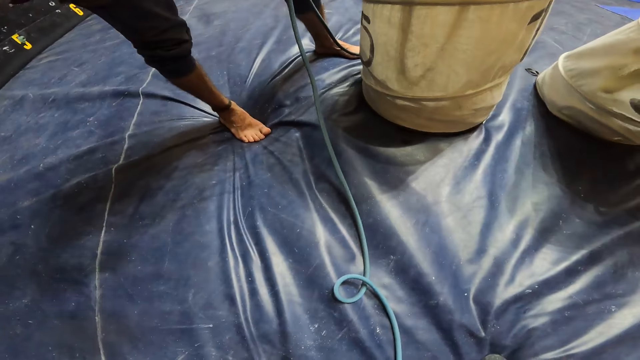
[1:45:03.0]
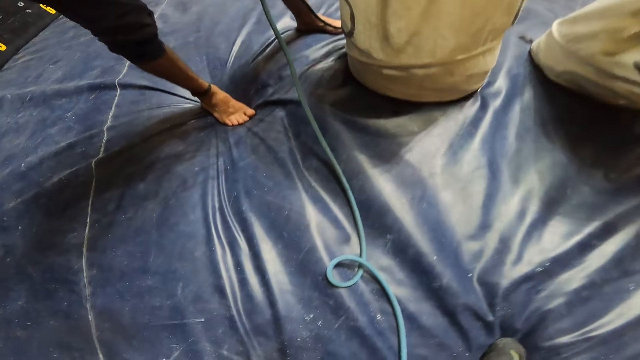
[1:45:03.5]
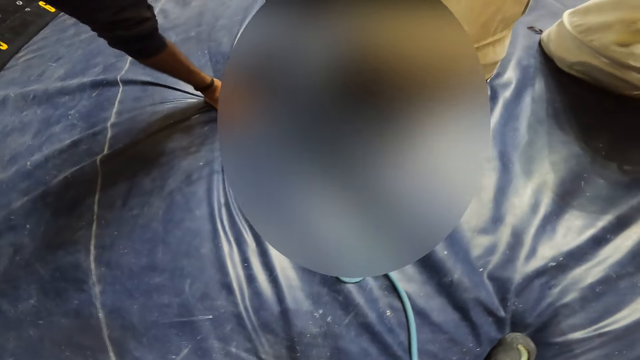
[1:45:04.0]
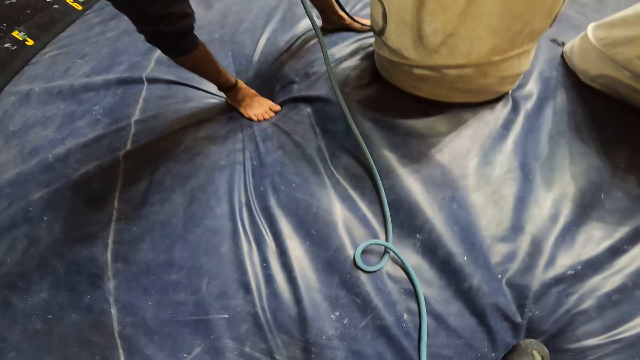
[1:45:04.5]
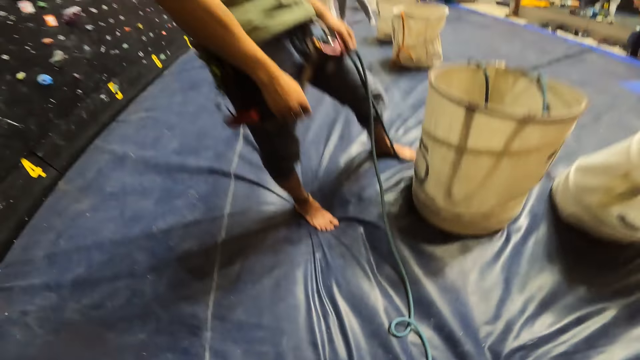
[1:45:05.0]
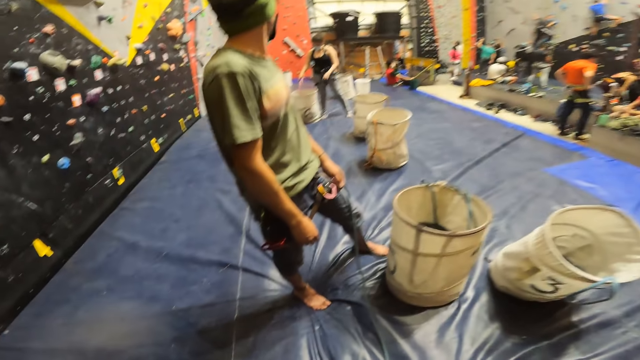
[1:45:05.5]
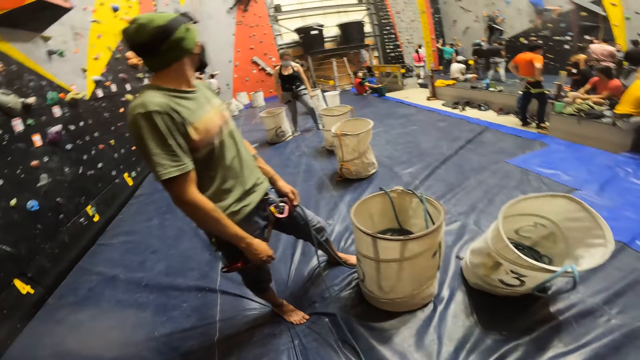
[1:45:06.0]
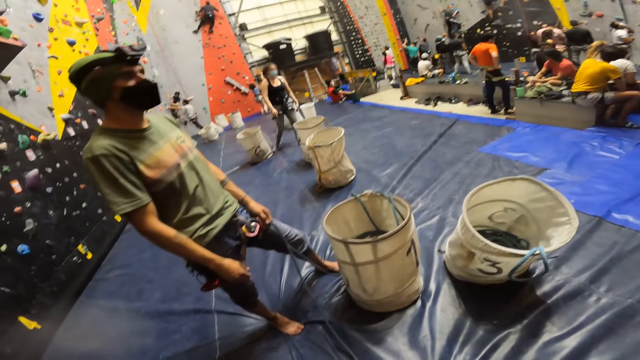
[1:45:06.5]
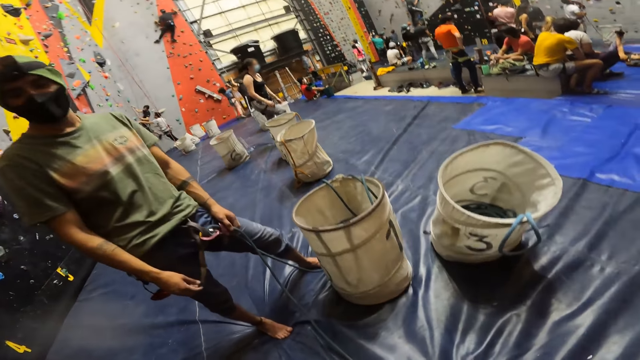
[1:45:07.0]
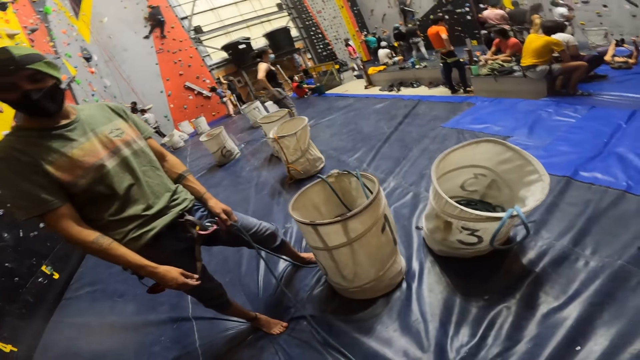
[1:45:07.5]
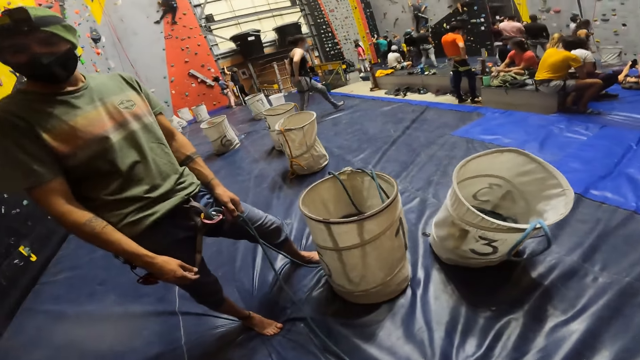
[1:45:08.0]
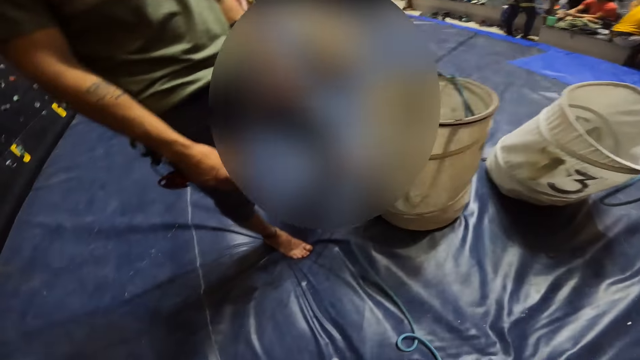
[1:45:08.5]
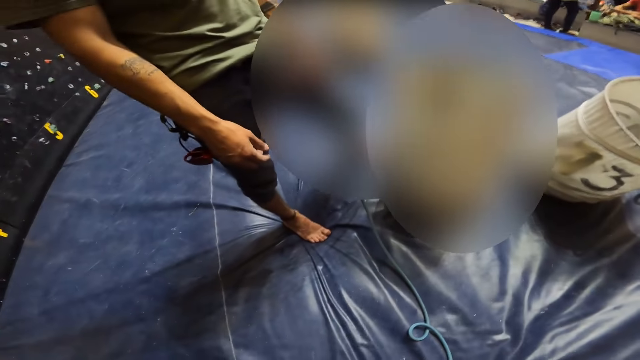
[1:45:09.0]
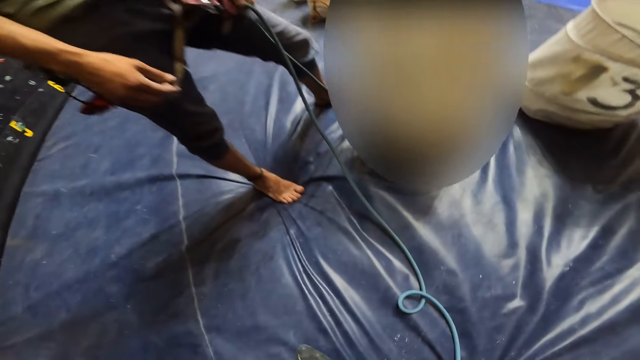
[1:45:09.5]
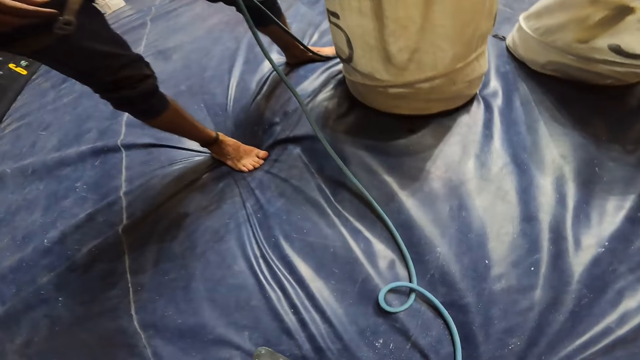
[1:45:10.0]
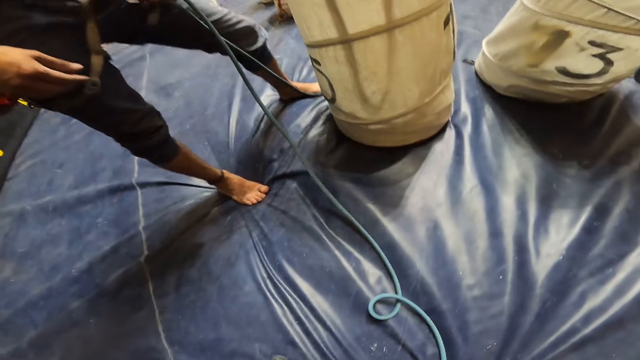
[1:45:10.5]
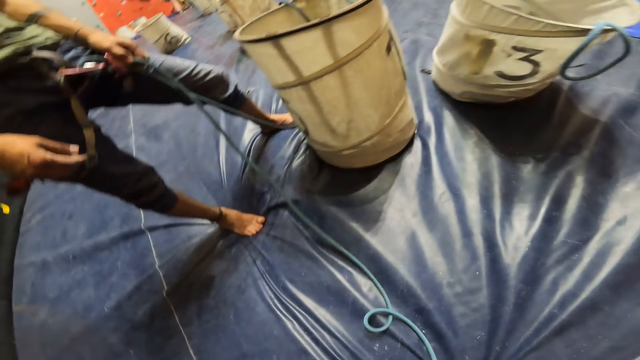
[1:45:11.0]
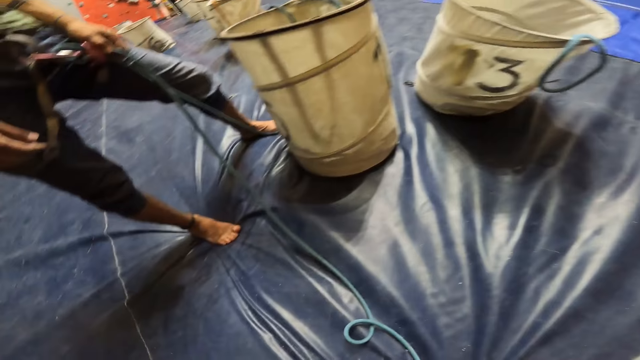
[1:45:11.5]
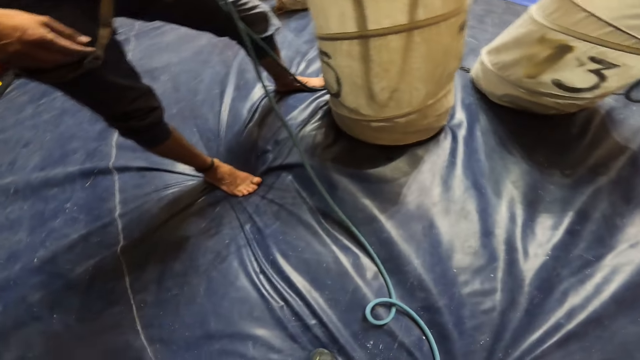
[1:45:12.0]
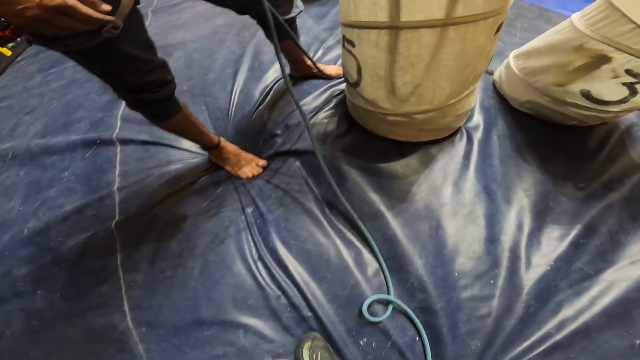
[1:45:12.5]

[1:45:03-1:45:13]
The camera wearer looks down. They look at a person. They bend down on the ground.

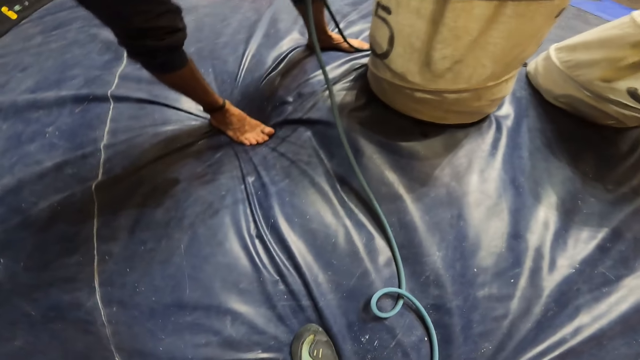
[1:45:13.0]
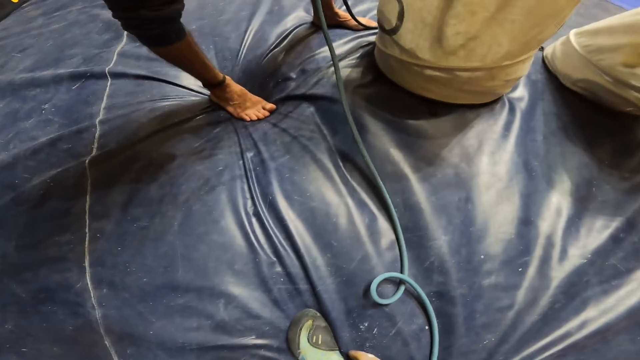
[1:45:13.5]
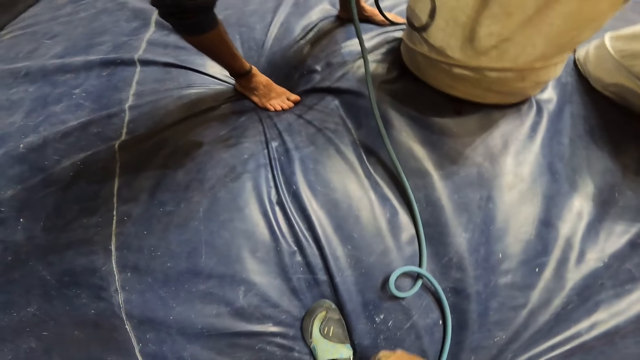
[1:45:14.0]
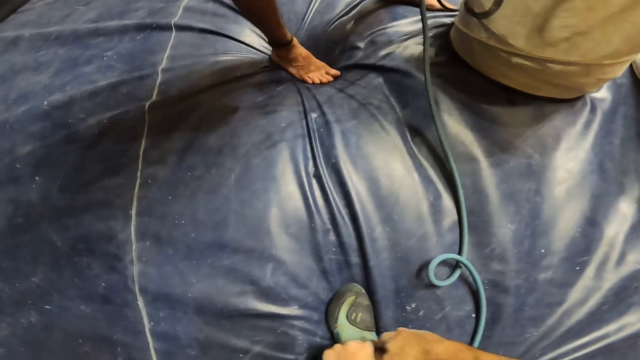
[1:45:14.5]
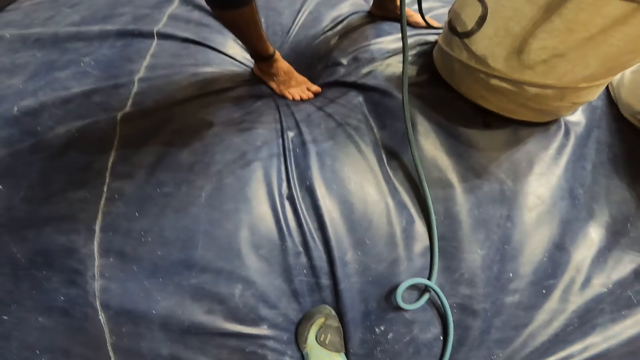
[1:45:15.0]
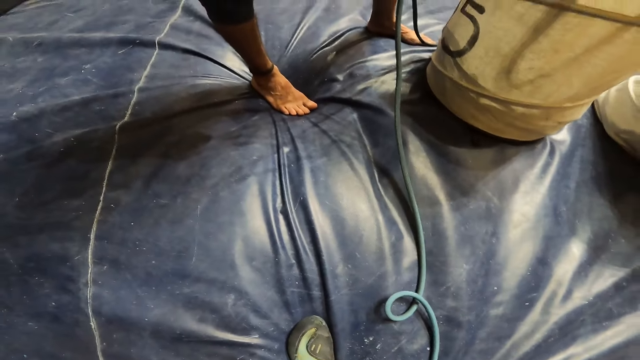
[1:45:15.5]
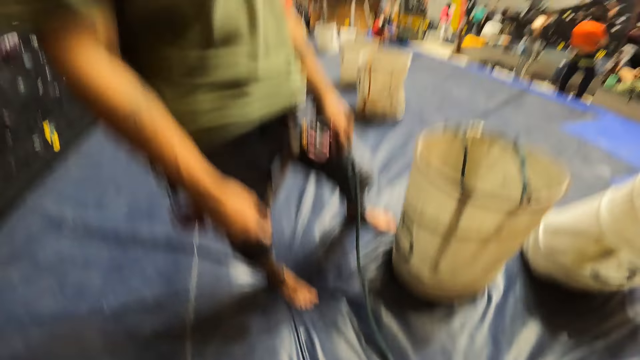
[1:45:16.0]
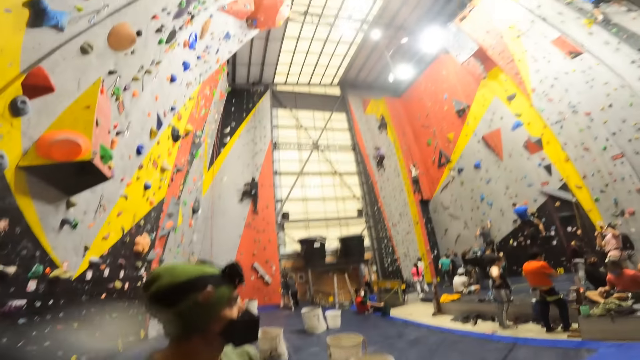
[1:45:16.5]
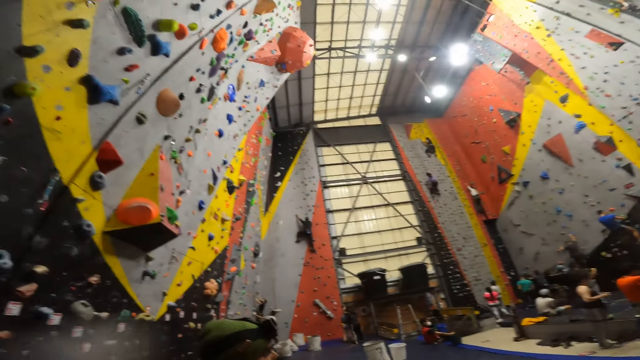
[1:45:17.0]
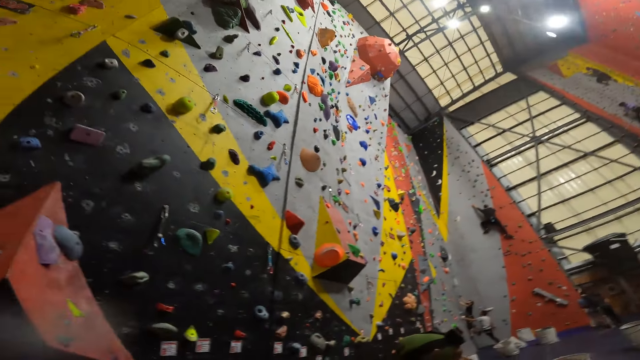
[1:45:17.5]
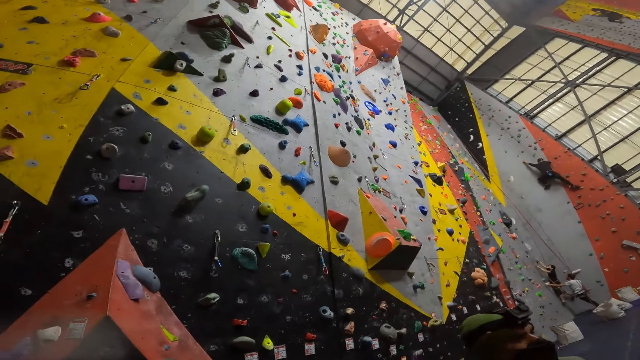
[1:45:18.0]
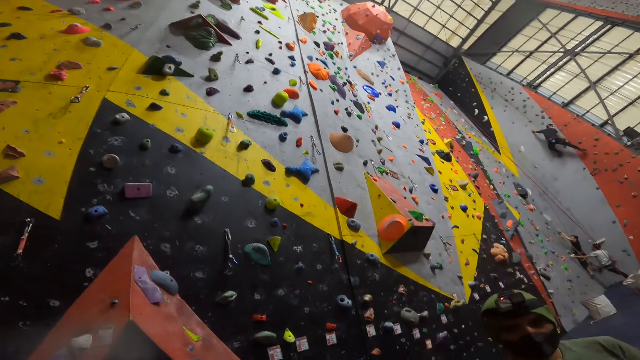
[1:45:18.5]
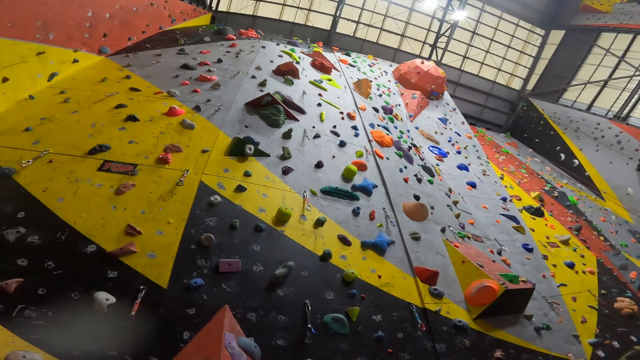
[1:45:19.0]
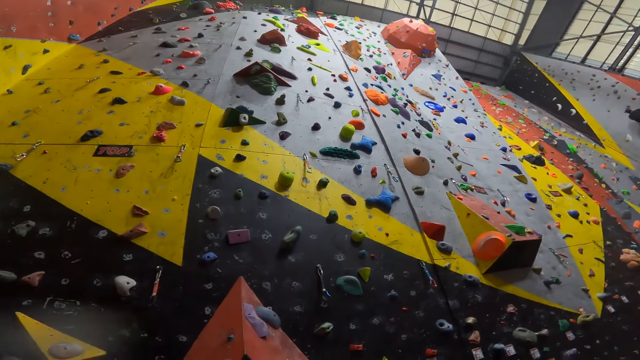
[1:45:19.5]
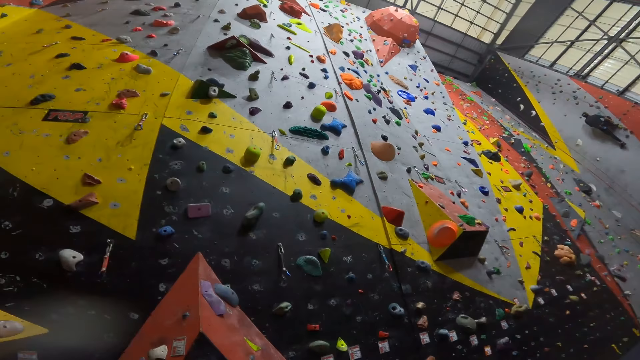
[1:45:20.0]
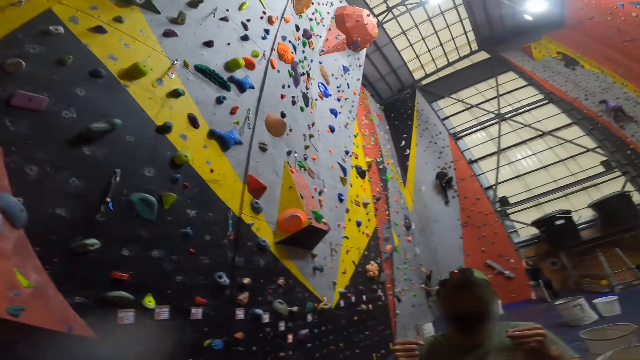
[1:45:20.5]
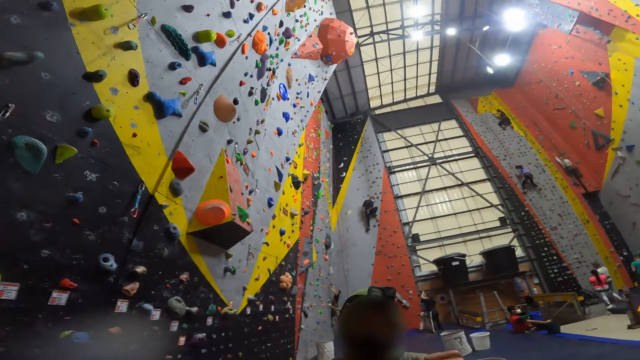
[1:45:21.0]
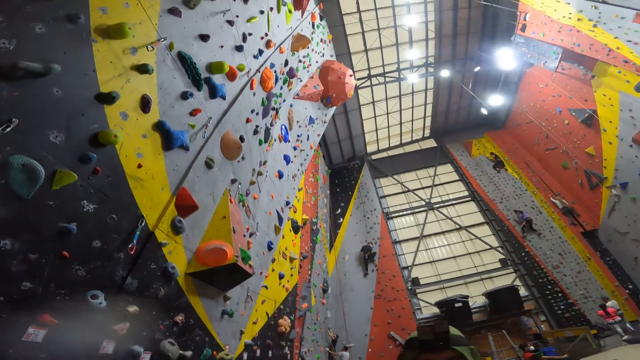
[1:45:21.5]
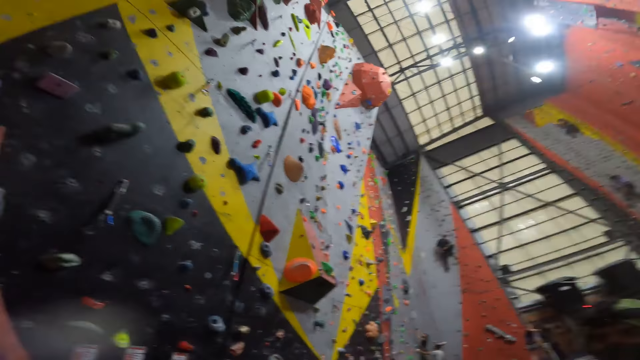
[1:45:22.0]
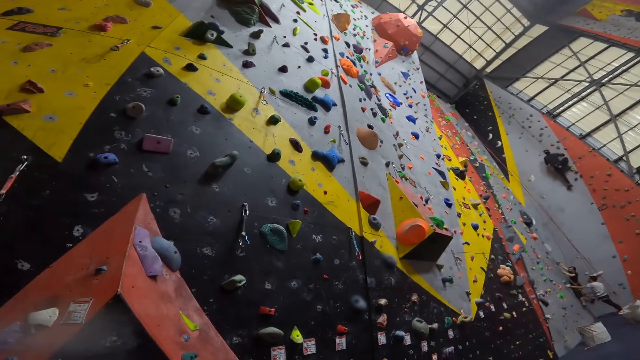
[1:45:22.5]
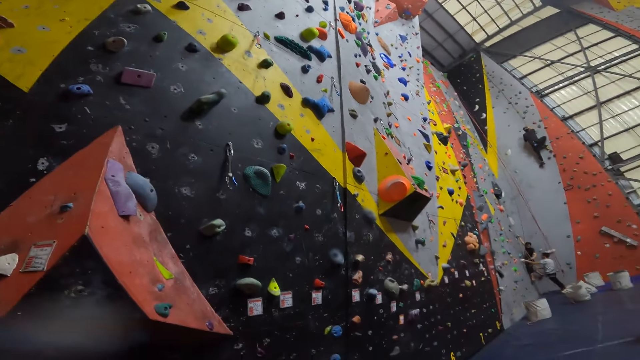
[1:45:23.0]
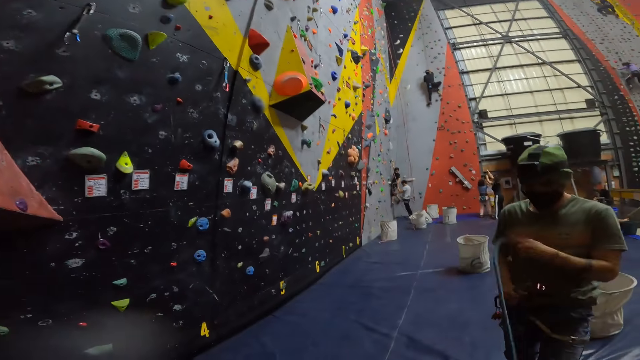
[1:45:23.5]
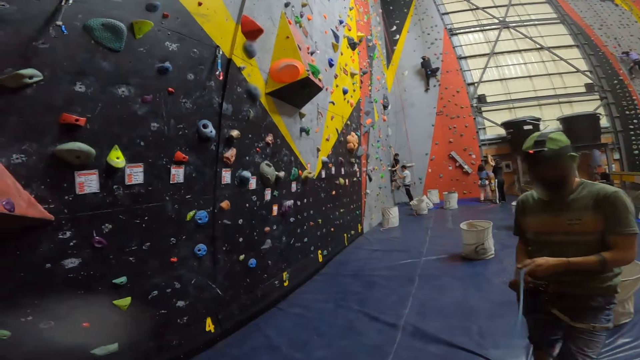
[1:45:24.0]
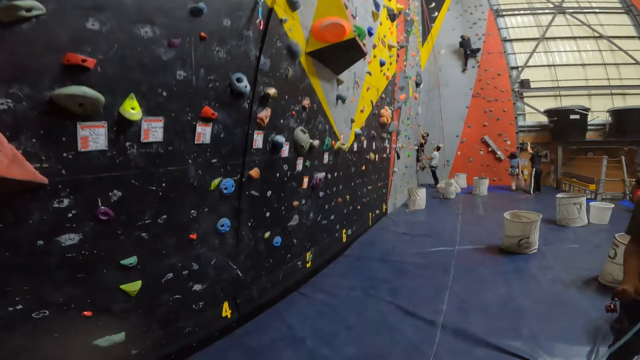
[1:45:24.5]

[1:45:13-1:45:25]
The camera wearer looks down. They tie climbing shoes. They look up the climbing wall. They interact with a person.
